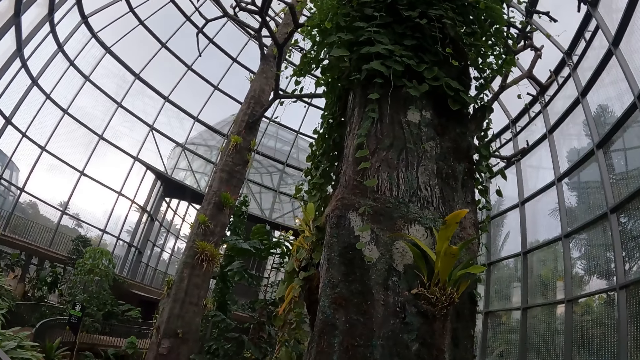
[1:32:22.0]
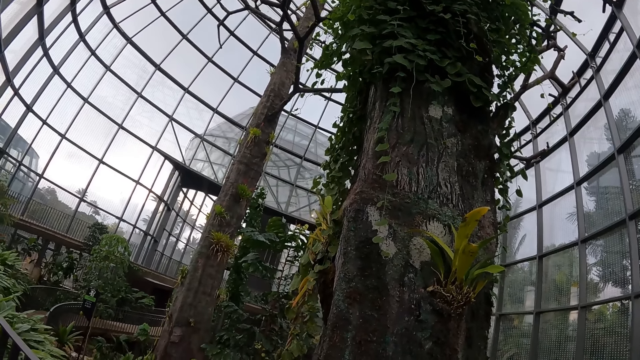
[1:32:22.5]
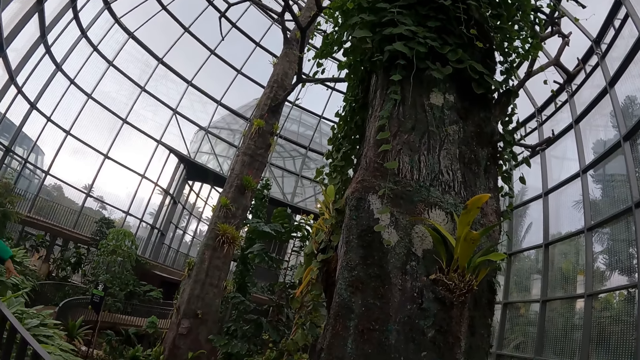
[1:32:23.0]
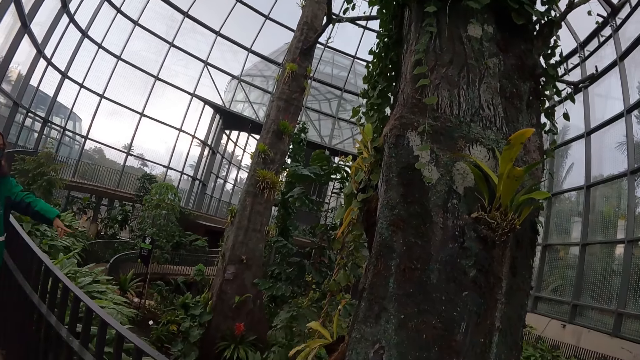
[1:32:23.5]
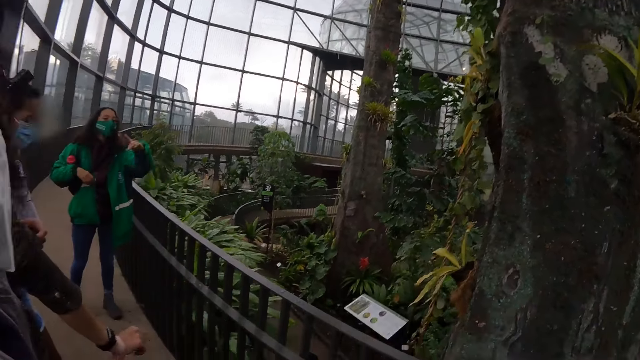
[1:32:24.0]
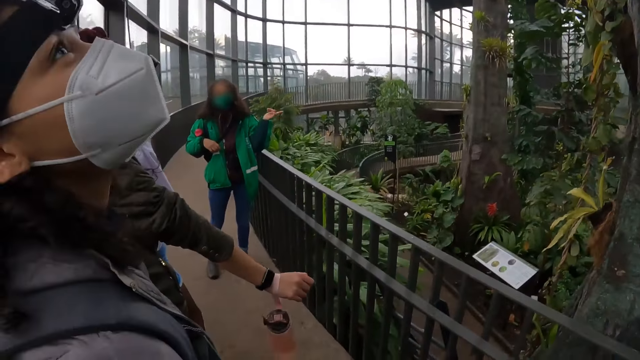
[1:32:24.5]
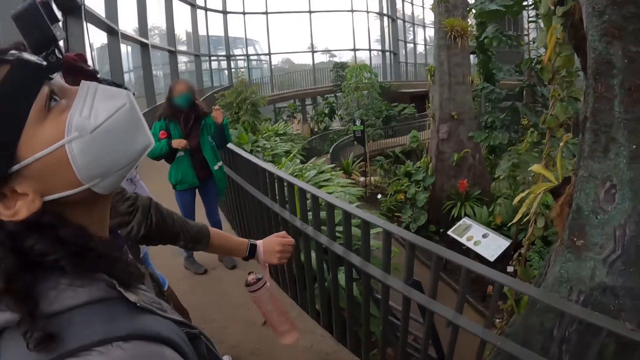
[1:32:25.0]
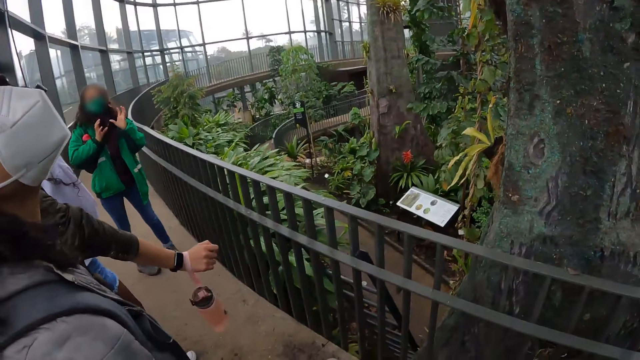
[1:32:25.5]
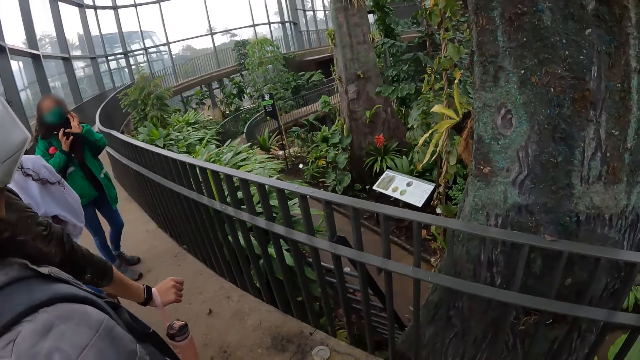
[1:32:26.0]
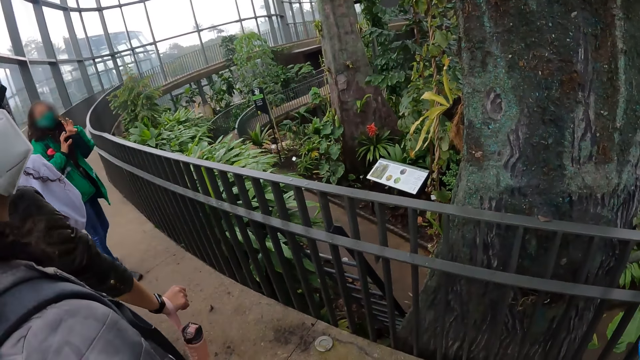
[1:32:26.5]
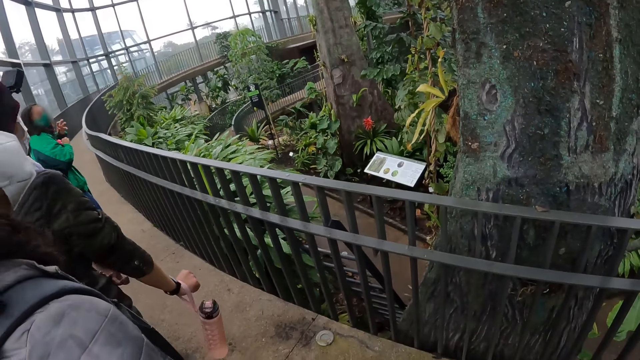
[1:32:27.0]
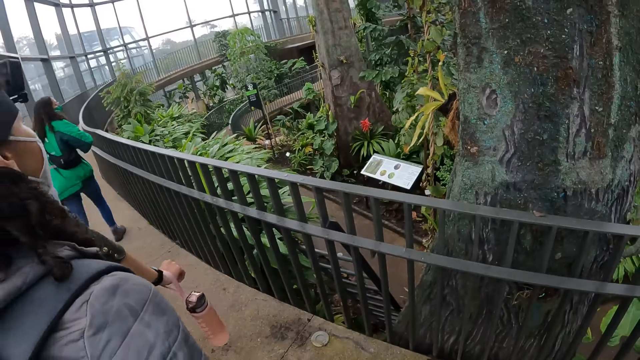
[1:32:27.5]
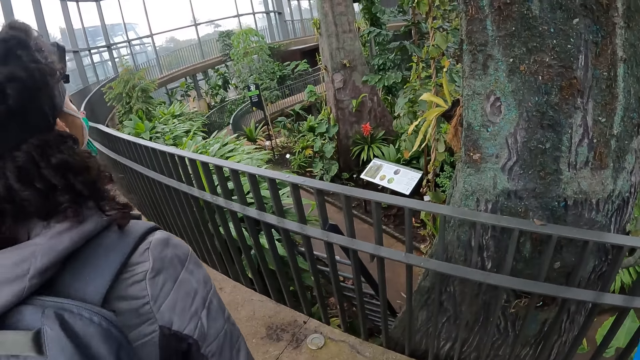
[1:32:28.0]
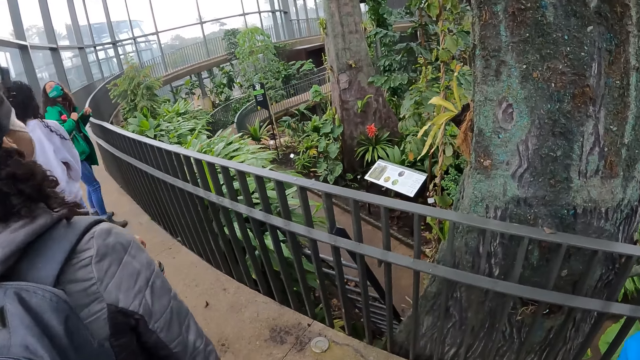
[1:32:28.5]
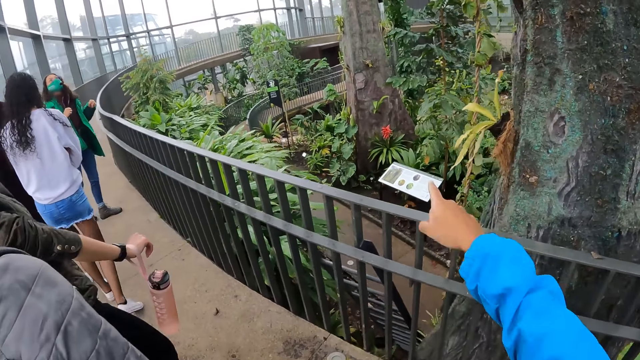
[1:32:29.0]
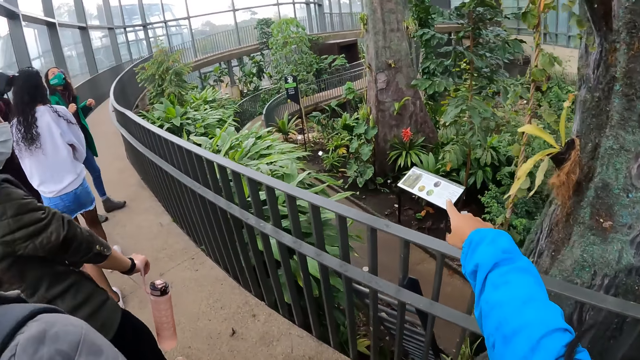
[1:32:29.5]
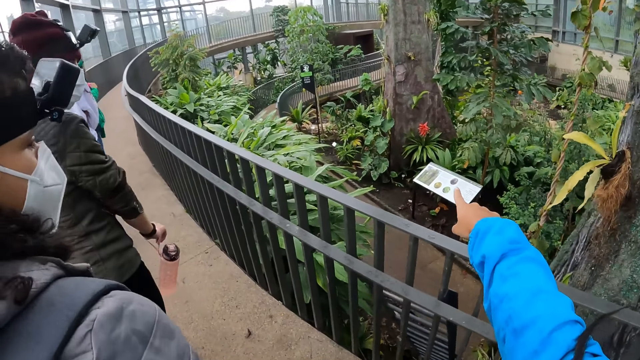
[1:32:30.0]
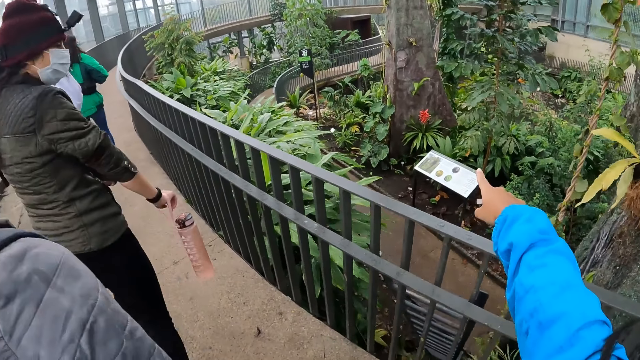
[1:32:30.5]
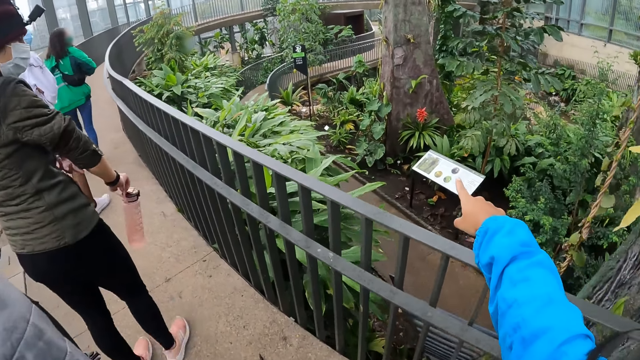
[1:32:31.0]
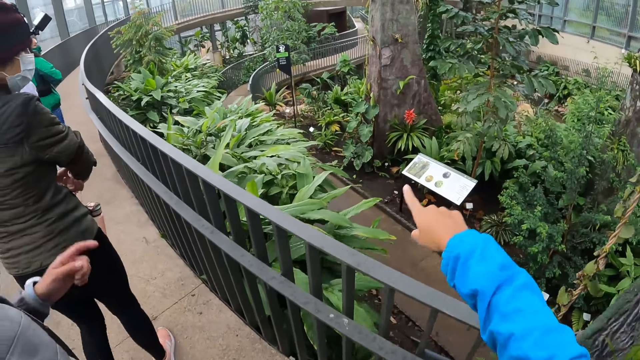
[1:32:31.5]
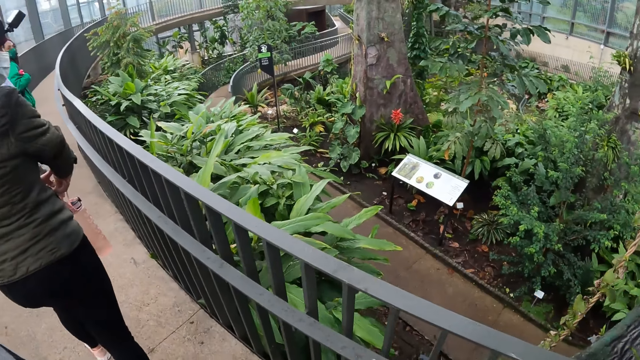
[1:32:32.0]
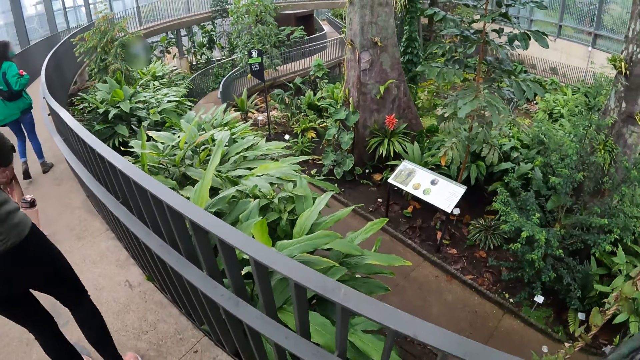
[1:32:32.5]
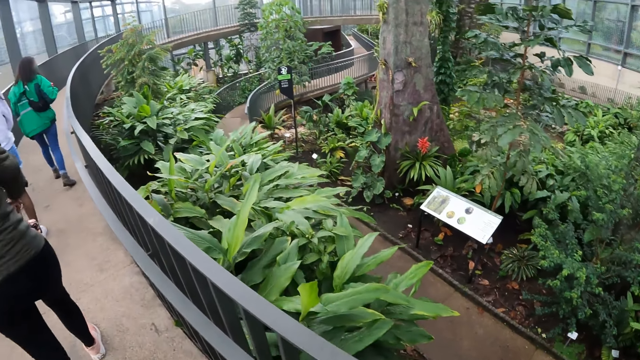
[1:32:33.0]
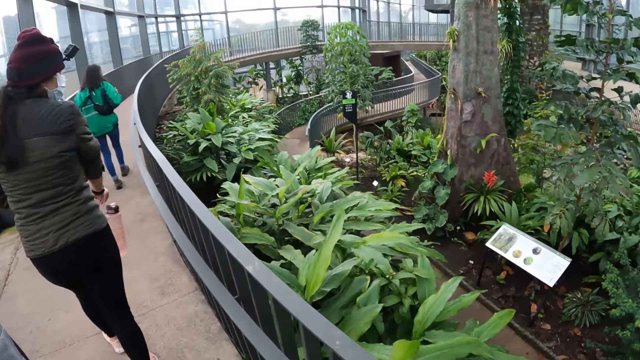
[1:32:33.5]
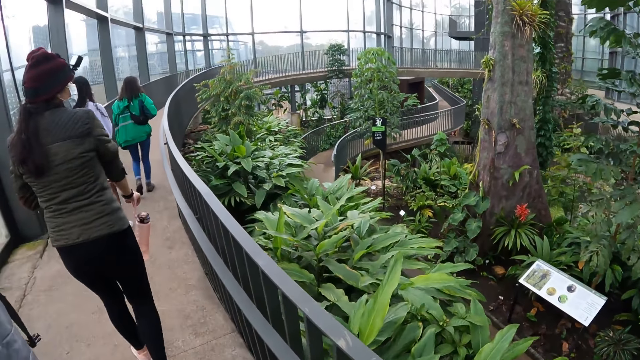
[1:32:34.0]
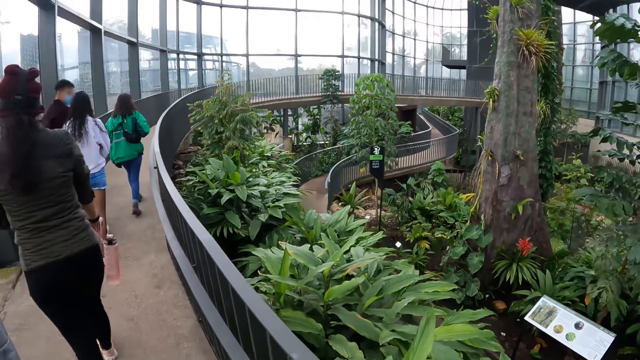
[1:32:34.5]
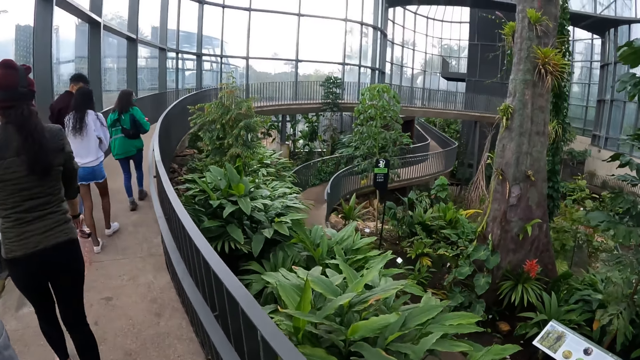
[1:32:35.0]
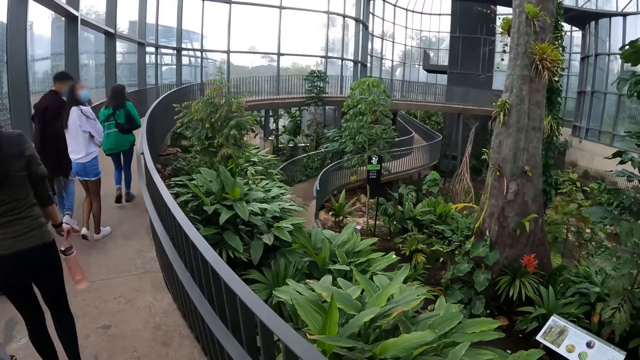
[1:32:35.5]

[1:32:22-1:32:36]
The woman addresses the camera wearer and the group of people. The camera wearer looks around. She points her right hand to a tree at the bottom of the bridge. She walks on the pavement.

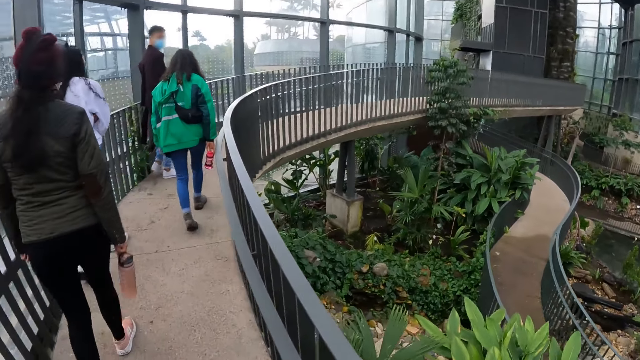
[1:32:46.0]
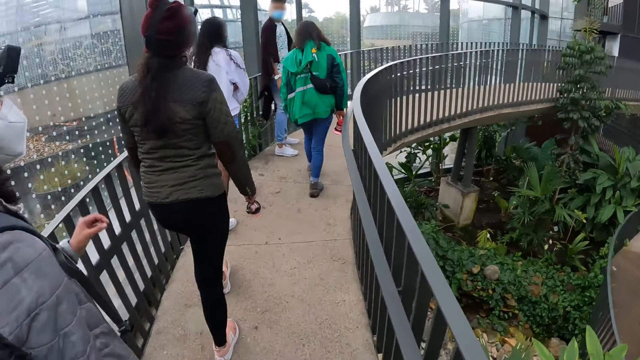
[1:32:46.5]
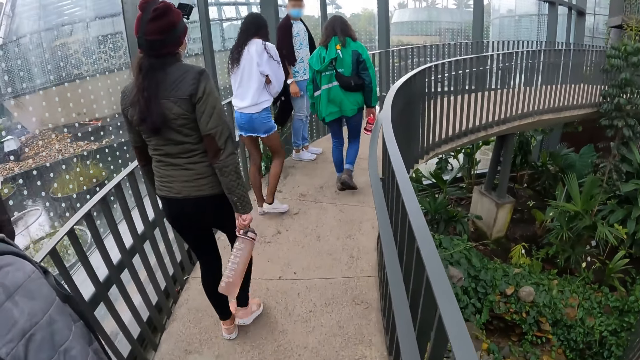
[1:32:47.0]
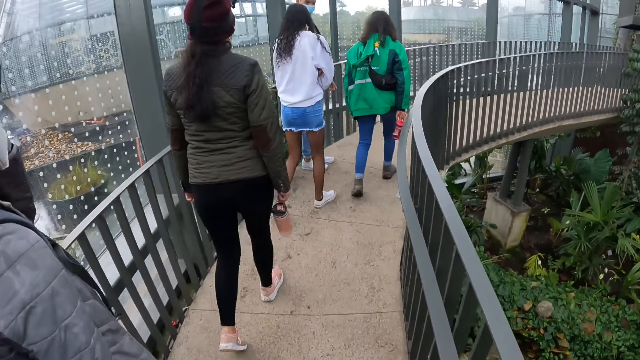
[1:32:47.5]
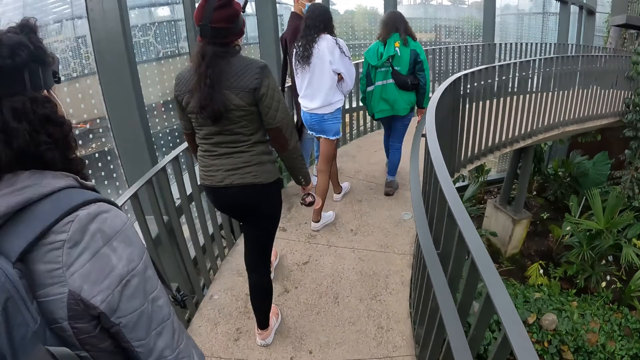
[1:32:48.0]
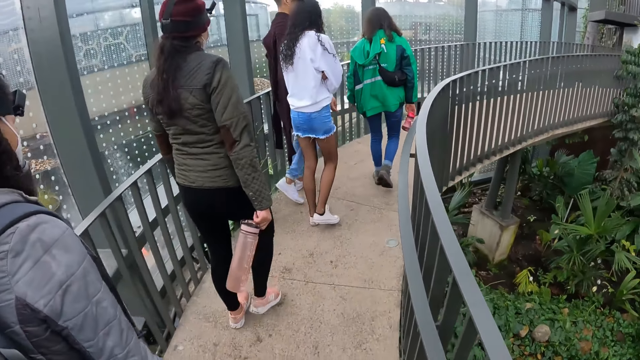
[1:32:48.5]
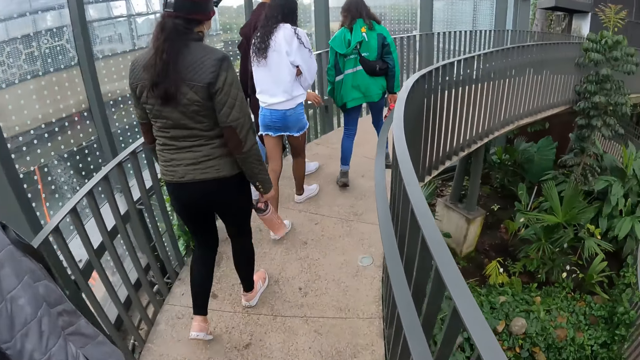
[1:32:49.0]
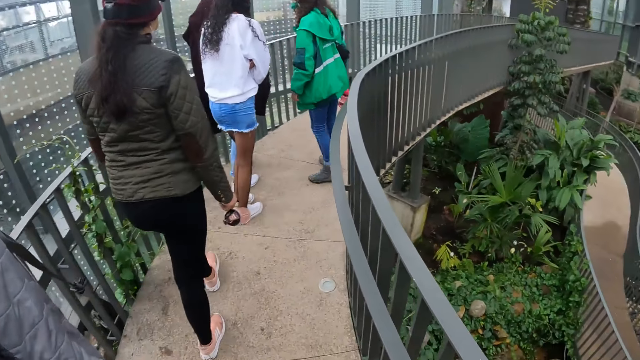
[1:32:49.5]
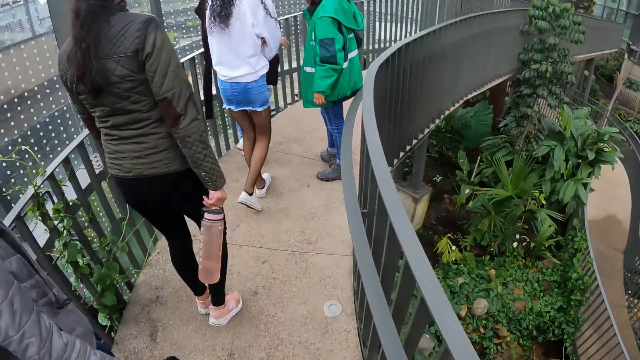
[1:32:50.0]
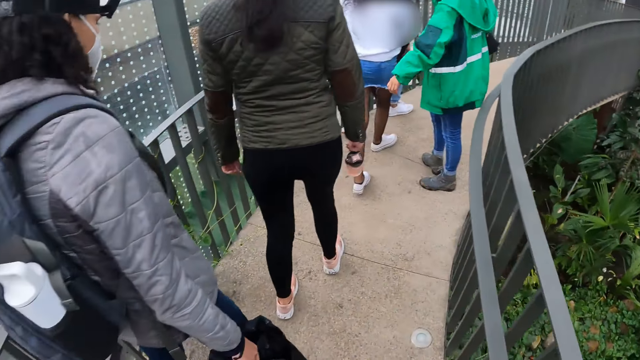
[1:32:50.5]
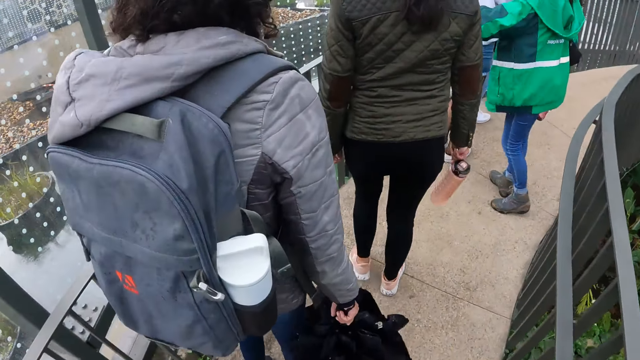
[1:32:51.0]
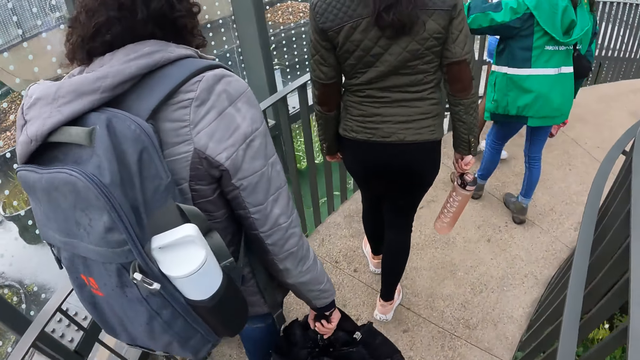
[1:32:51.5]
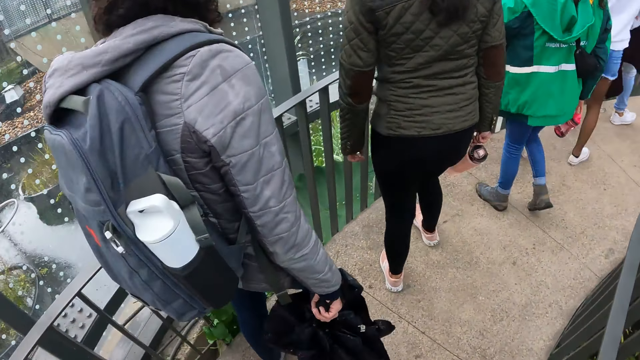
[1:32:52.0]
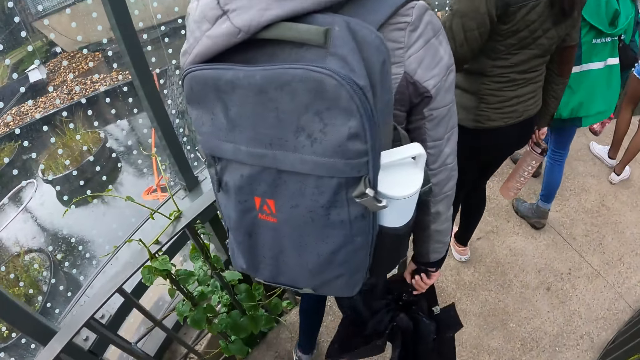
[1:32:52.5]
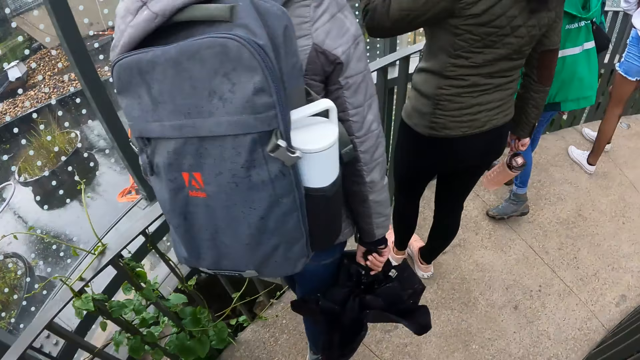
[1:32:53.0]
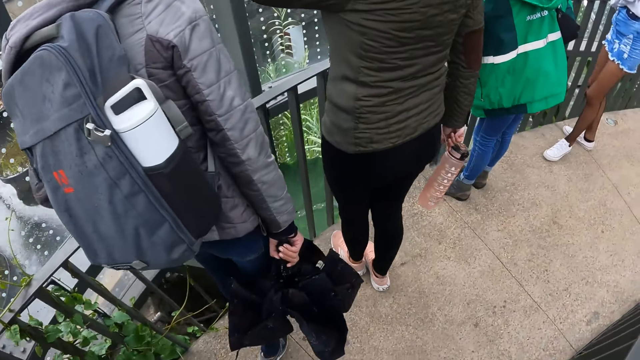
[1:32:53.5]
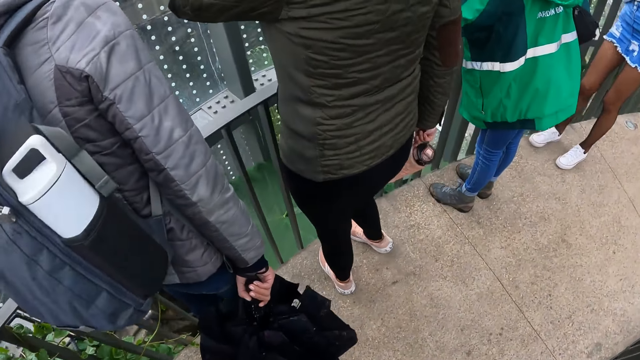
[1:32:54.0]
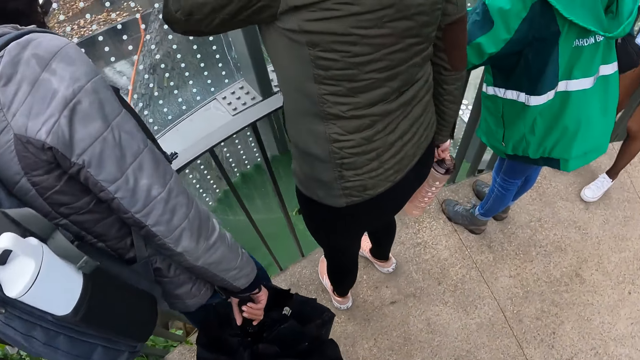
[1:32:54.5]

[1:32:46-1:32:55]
The woman points her right hand. The camera wearer looks around.
